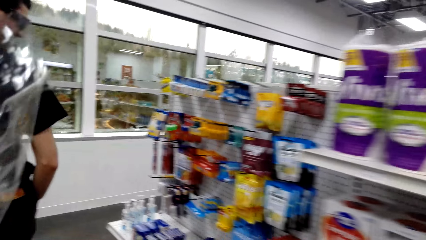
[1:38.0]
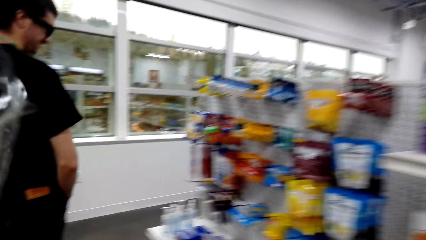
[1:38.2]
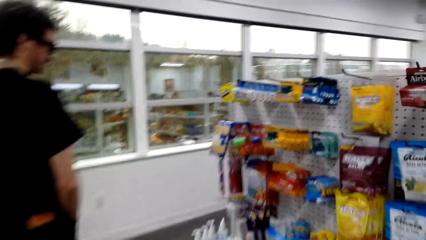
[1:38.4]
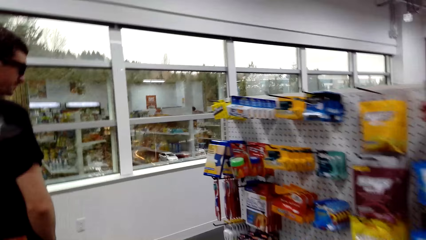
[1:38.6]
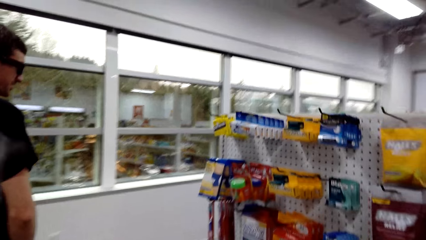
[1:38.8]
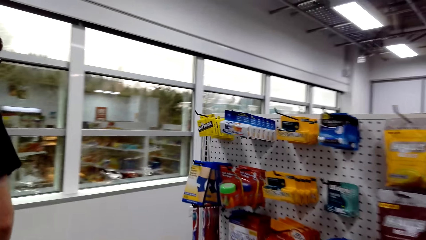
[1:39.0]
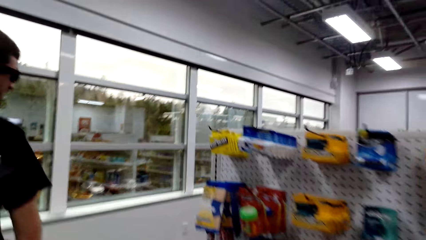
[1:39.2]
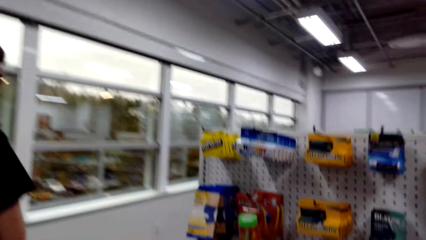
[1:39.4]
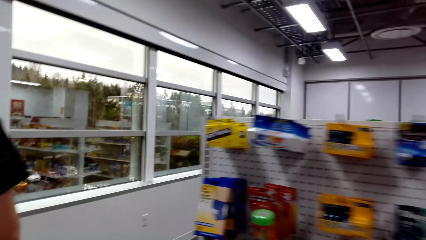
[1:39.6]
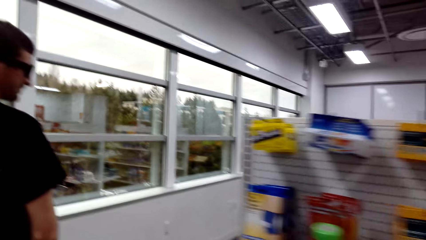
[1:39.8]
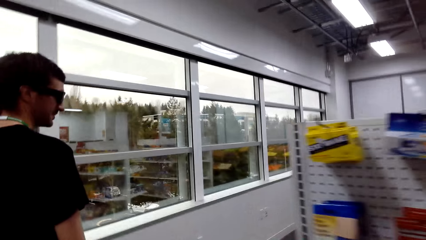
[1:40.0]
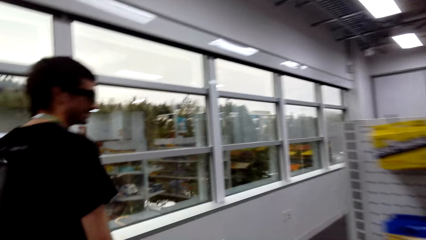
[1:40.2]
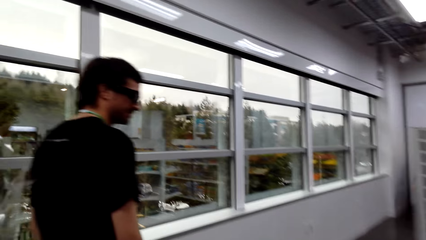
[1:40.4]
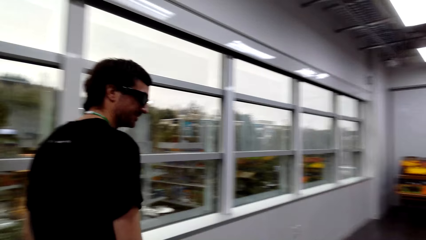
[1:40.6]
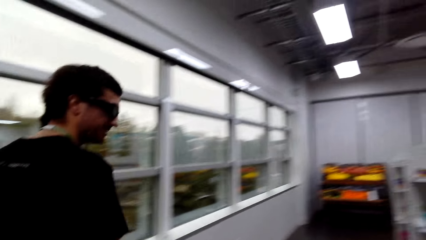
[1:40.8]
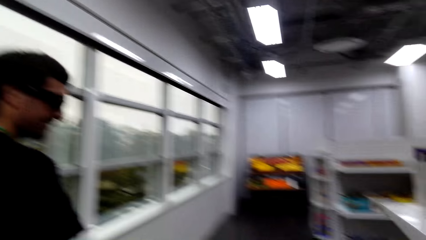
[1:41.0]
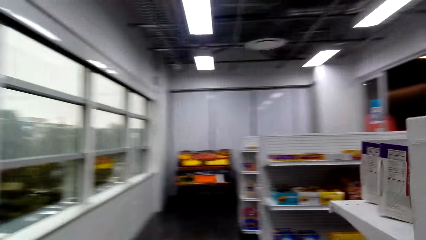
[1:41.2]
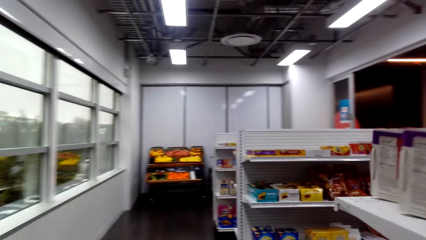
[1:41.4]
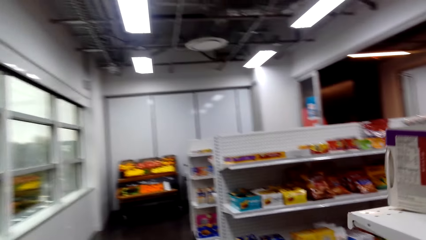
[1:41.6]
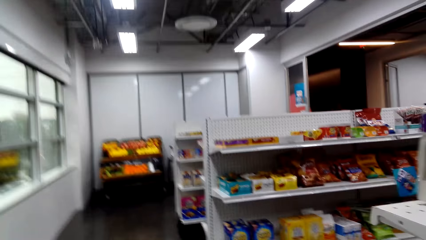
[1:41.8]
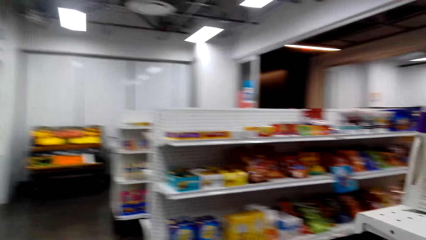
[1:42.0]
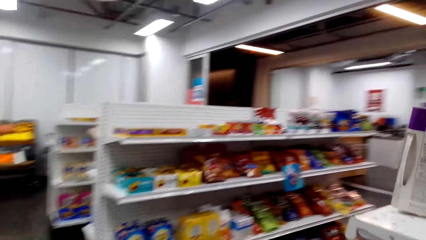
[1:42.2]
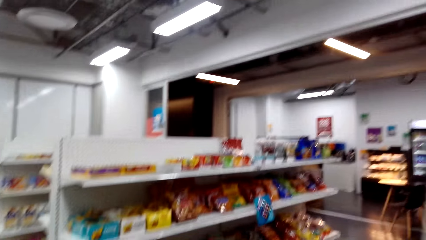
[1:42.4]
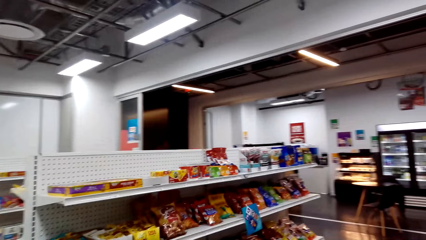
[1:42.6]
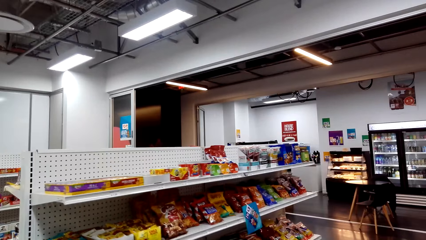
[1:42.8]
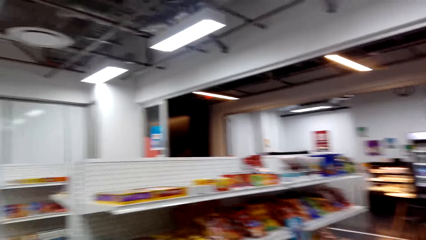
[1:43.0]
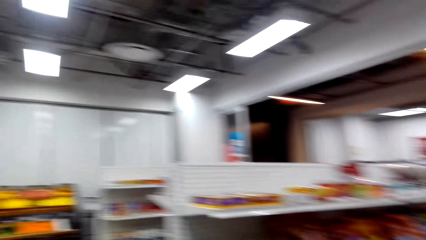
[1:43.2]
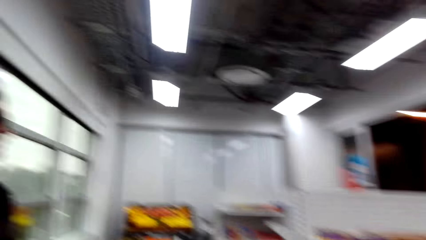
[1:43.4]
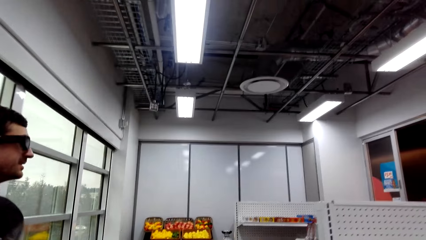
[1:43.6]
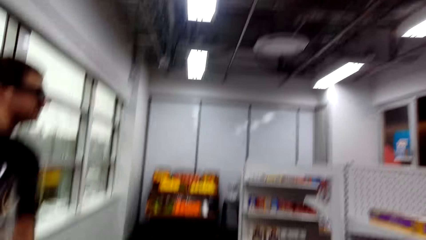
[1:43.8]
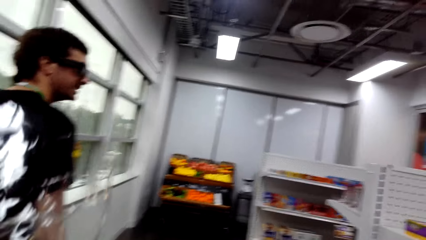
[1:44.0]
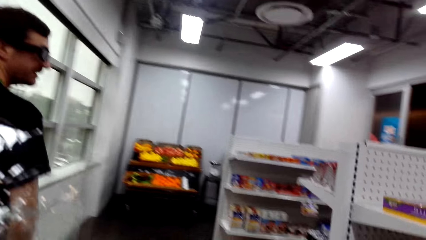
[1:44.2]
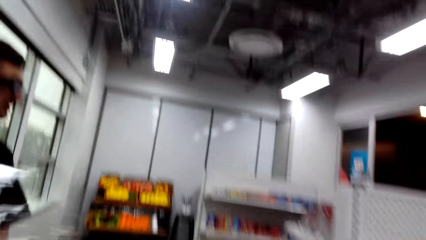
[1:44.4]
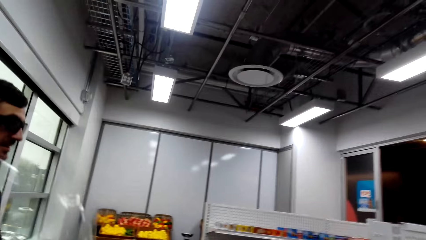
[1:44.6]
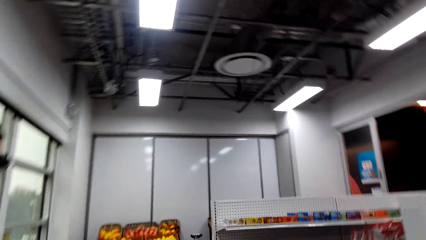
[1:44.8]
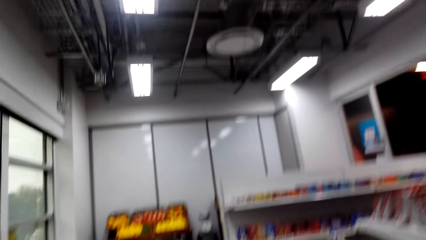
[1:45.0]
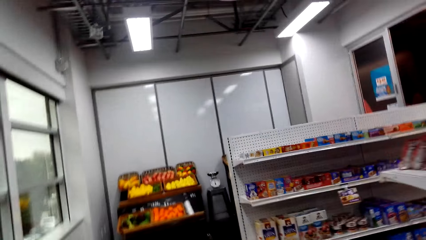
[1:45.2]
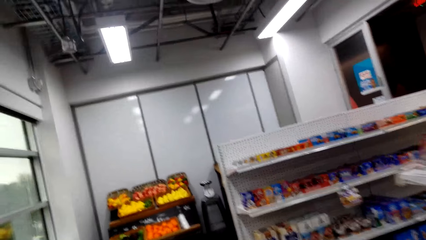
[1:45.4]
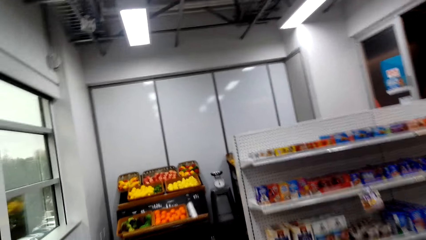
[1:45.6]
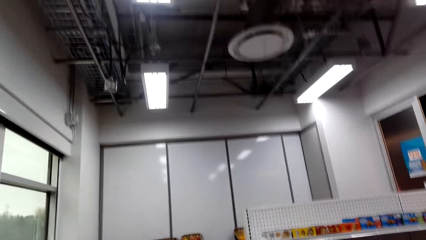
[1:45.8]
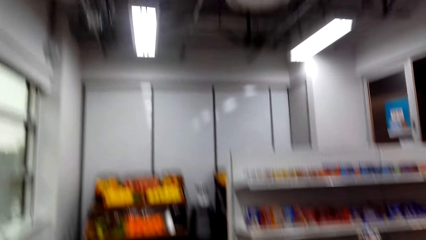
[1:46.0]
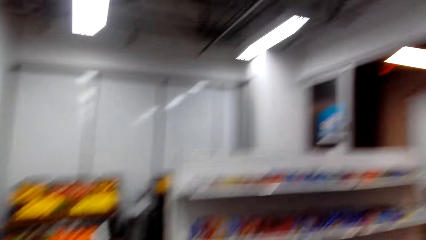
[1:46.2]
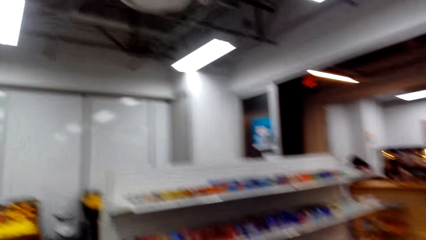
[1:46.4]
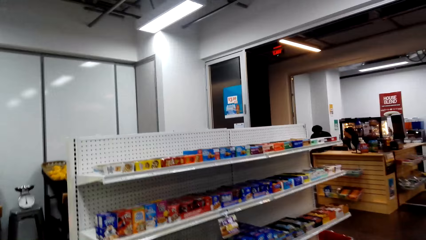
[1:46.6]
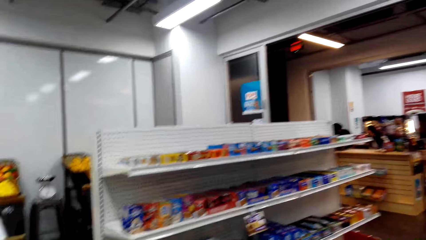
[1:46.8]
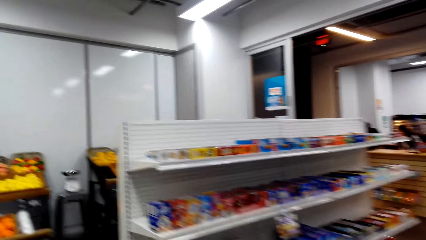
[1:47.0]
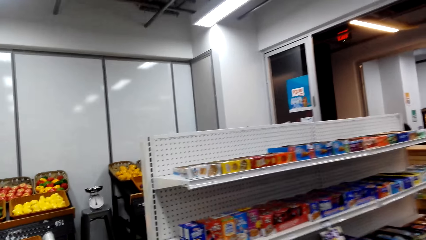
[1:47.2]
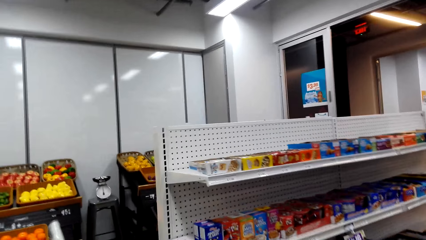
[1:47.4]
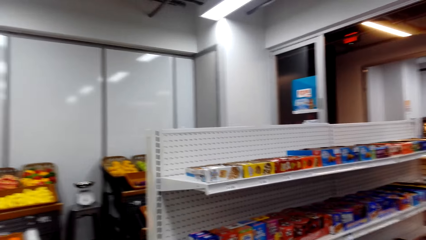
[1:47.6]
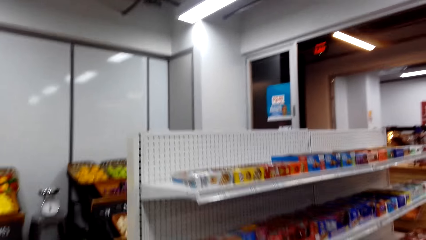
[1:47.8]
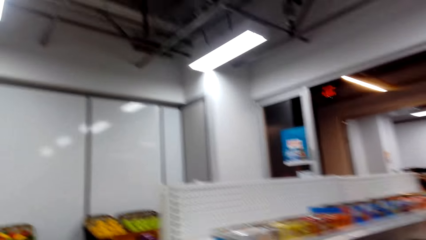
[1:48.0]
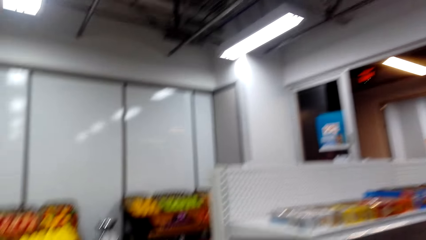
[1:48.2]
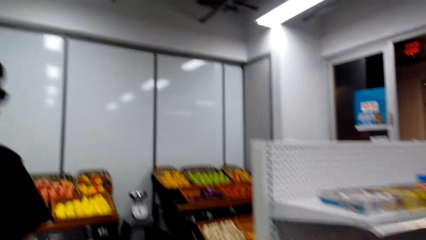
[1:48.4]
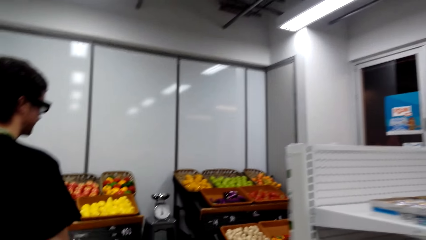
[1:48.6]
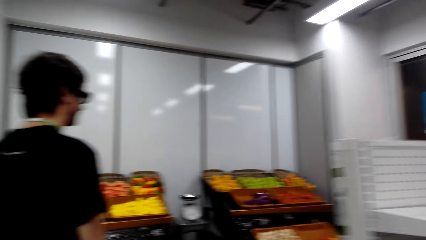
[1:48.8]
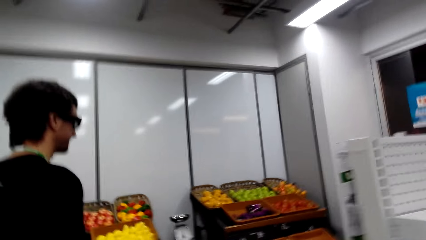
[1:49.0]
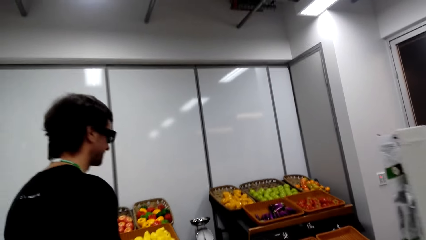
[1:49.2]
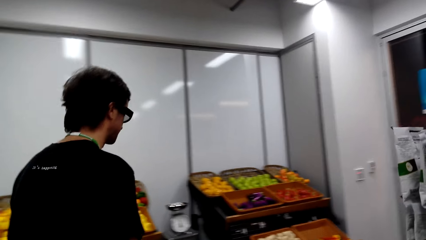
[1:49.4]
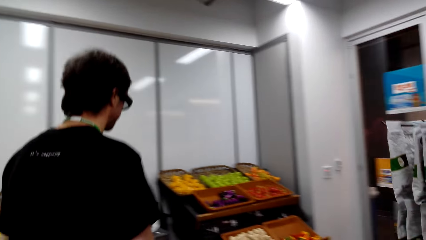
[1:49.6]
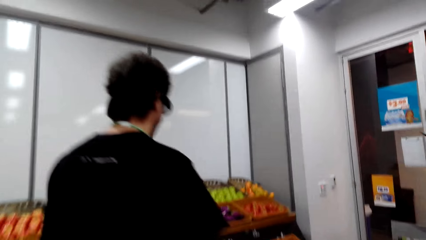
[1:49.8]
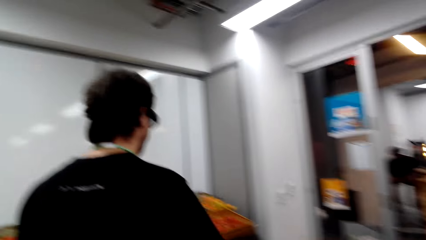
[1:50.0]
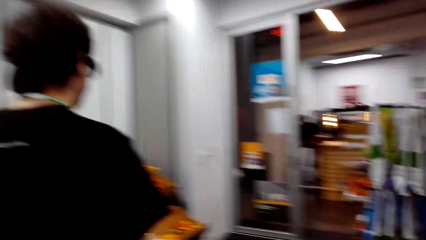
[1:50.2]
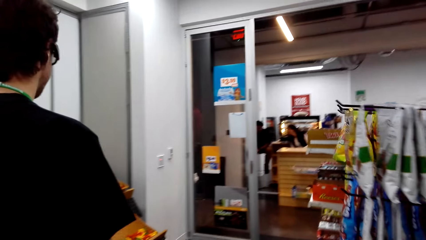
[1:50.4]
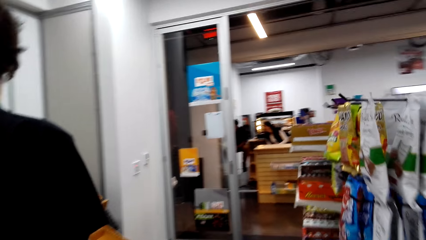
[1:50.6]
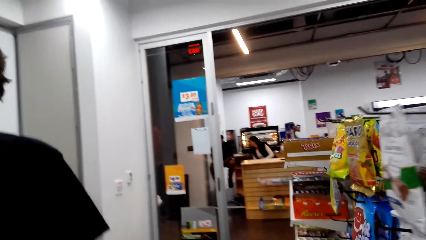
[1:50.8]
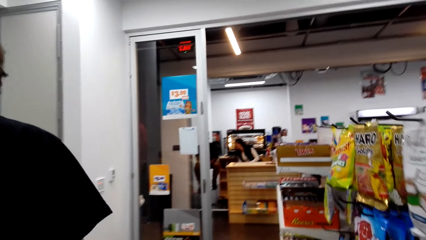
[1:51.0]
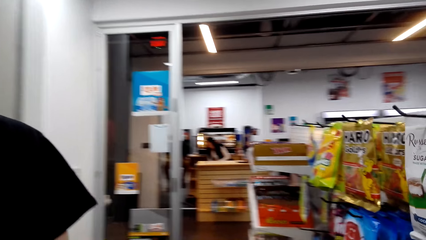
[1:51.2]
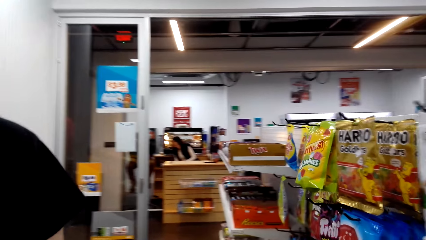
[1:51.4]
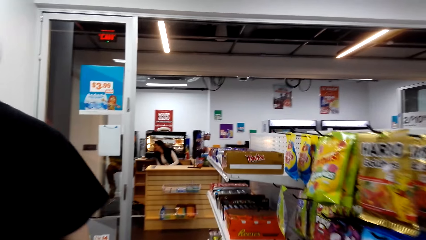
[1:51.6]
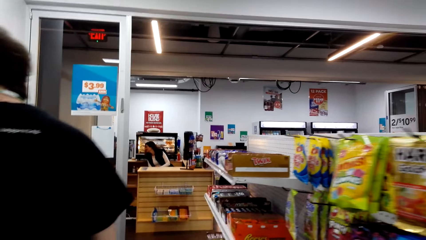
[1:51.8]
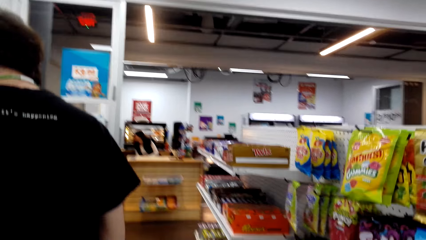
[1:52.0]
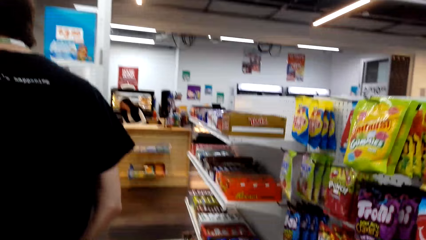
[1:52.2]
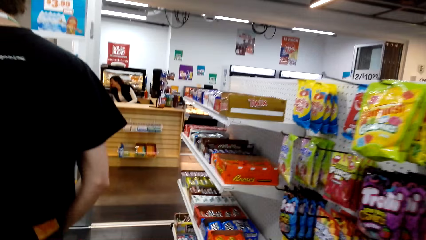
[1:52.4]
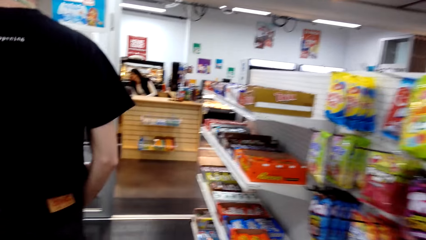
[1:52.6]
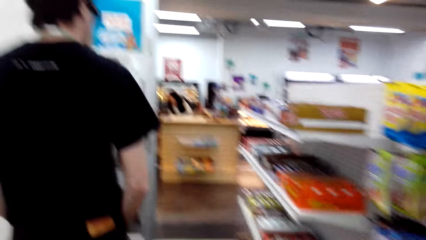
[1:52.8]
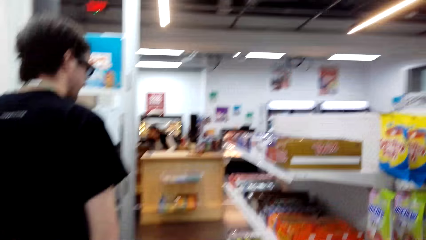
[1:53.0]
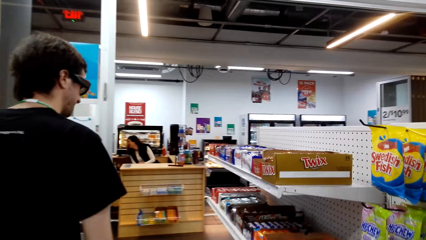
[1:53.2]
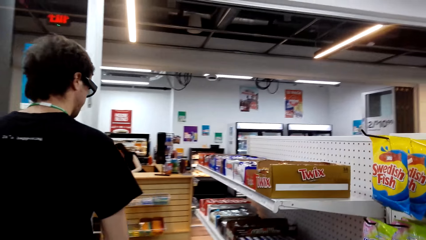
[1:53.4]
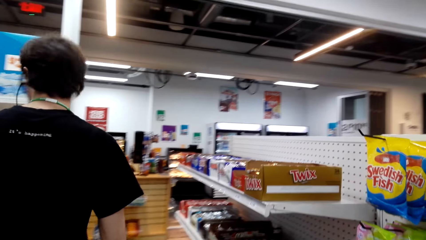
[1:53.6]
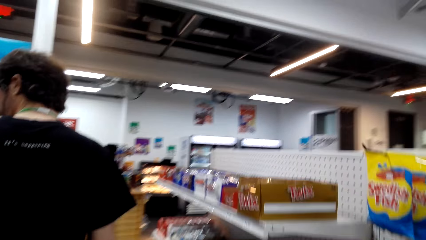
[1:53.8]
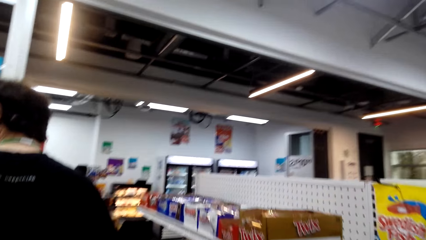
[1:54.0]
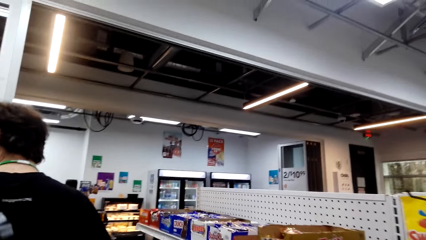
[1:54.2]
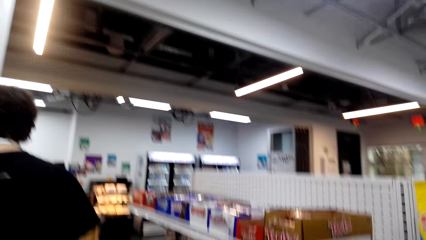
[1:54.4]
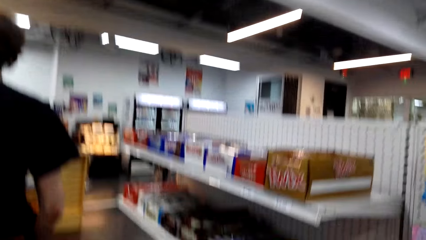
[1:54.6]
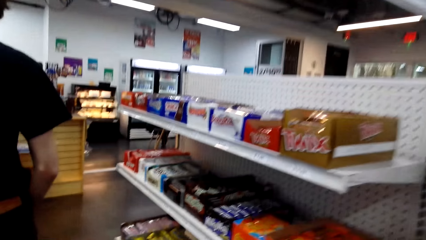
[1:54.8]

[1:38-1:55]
The camera wearer steps forward. A man steps forward.
